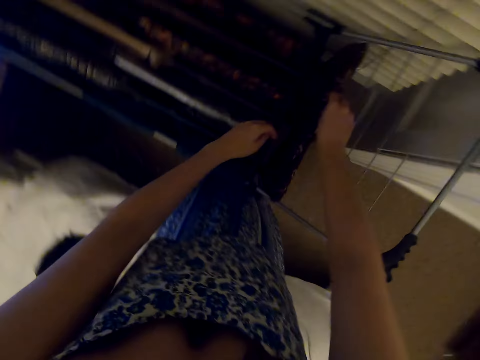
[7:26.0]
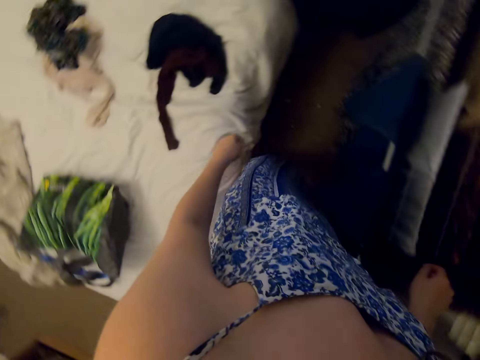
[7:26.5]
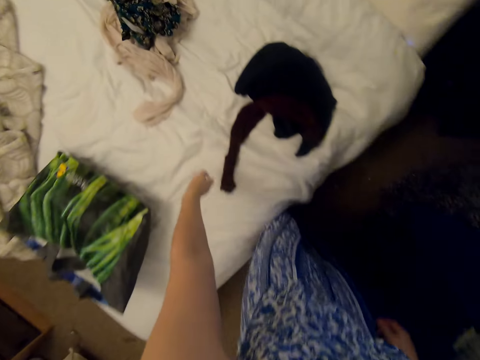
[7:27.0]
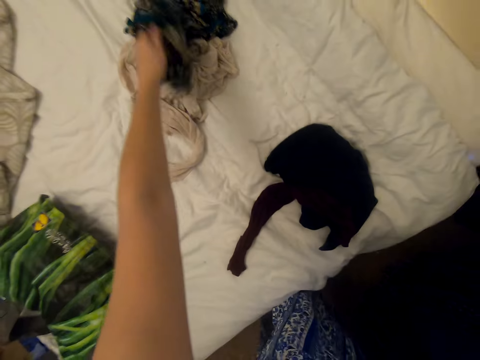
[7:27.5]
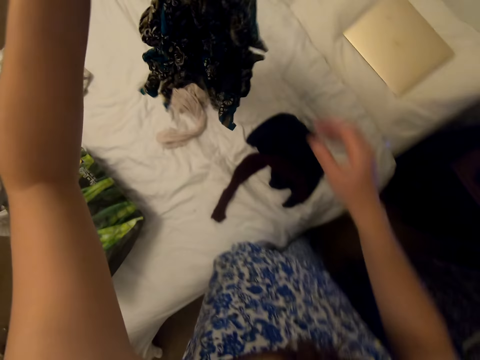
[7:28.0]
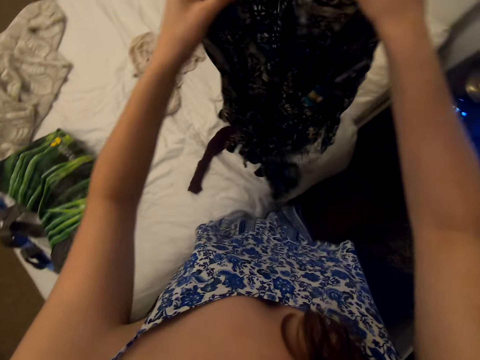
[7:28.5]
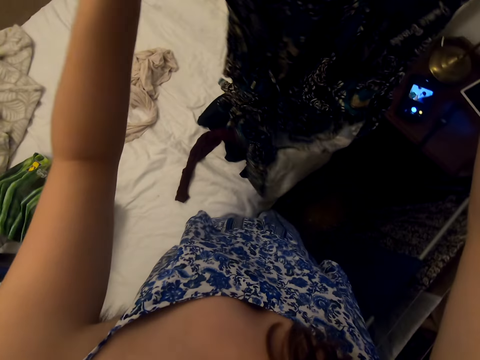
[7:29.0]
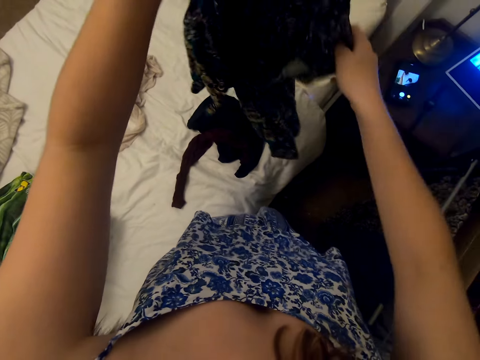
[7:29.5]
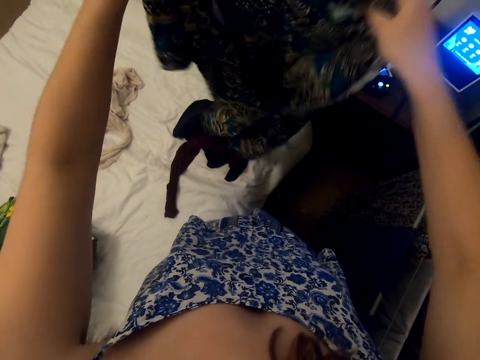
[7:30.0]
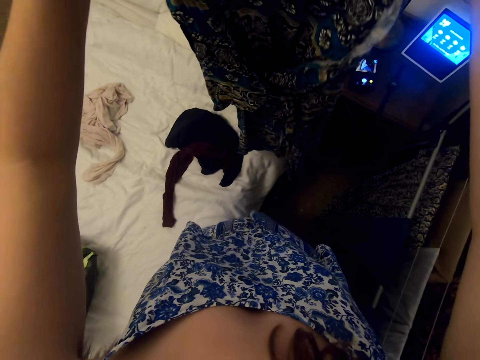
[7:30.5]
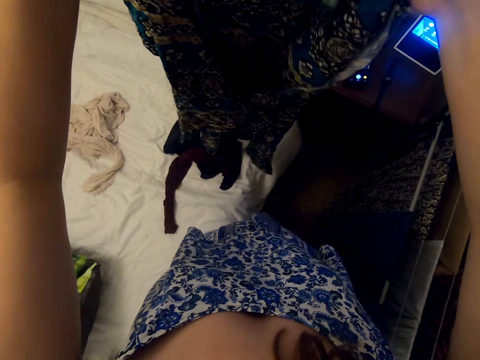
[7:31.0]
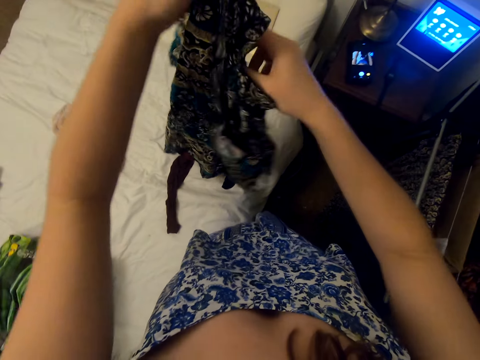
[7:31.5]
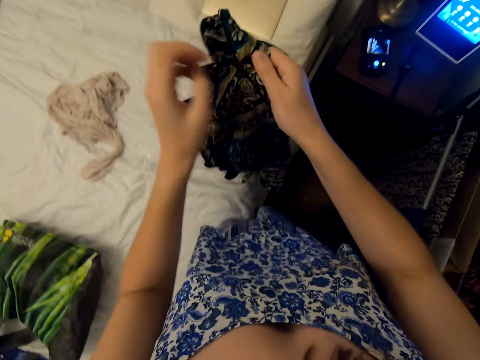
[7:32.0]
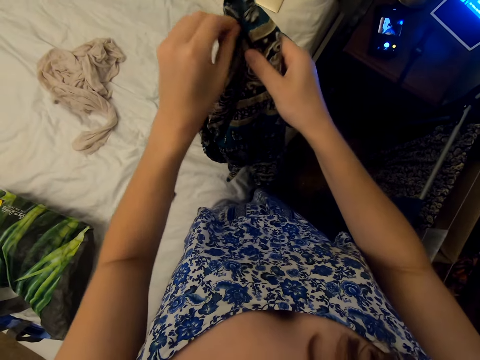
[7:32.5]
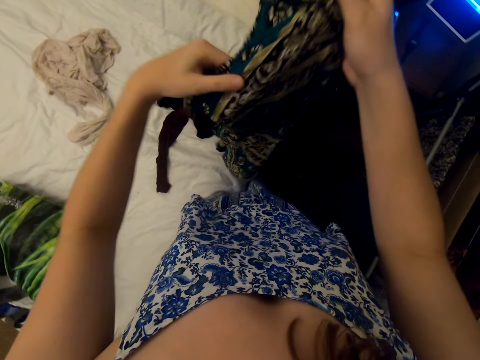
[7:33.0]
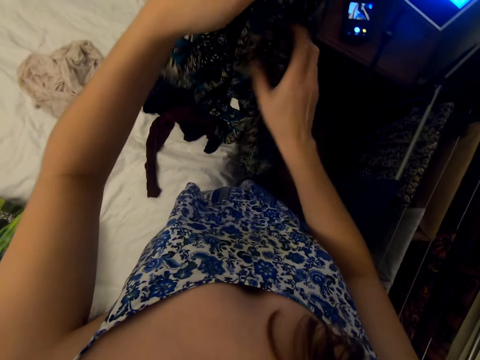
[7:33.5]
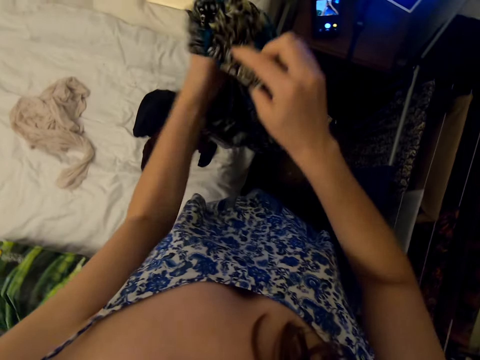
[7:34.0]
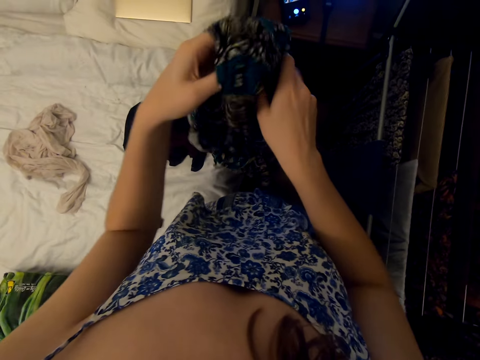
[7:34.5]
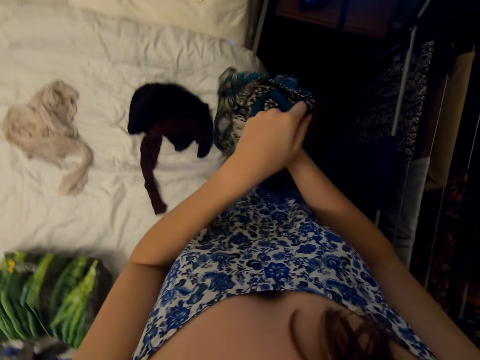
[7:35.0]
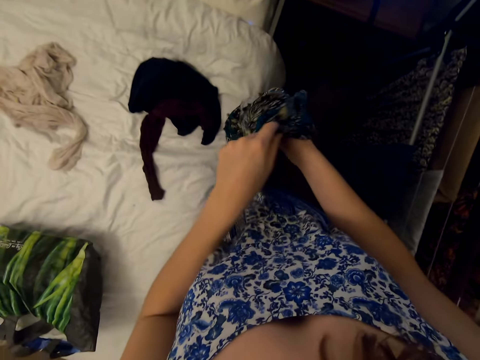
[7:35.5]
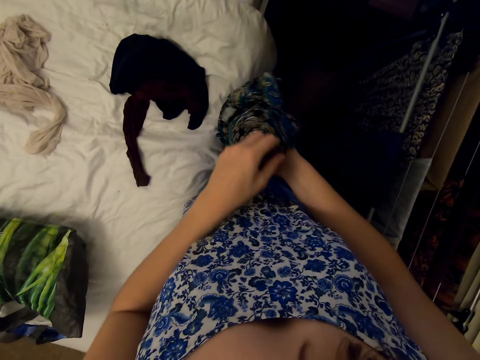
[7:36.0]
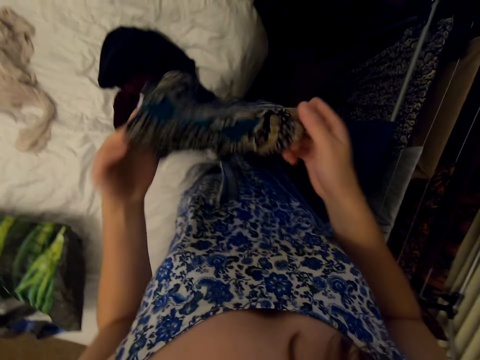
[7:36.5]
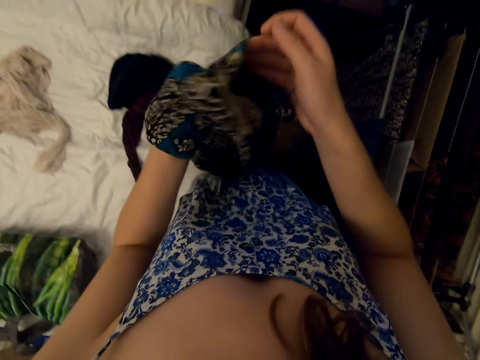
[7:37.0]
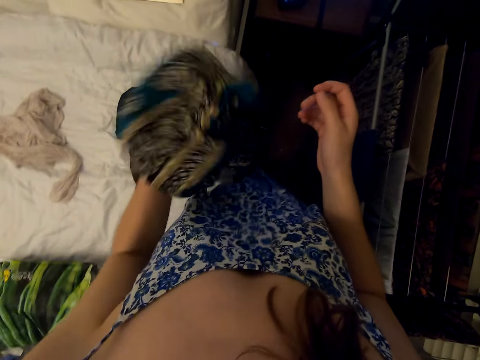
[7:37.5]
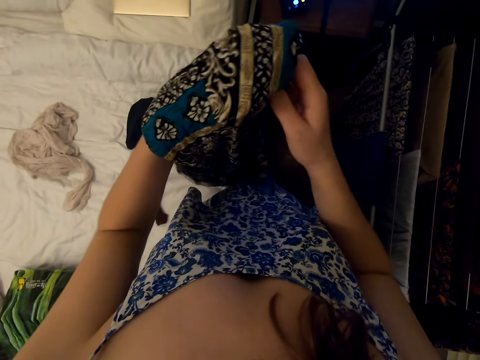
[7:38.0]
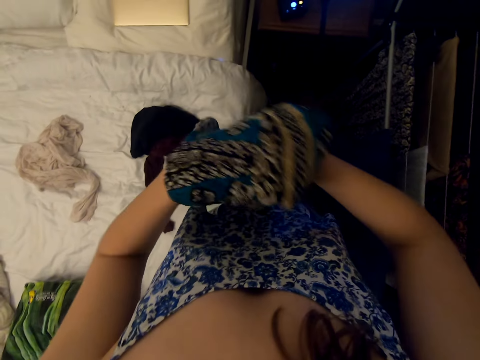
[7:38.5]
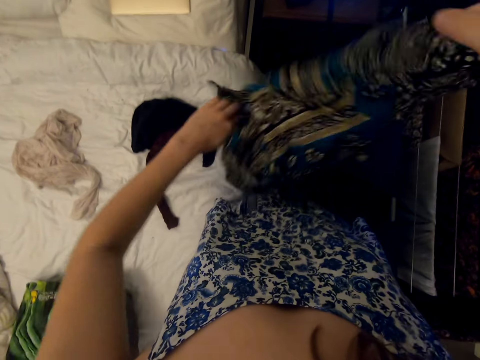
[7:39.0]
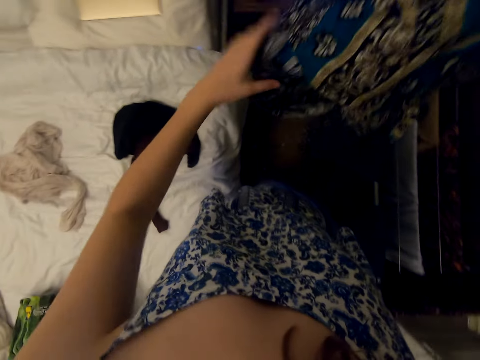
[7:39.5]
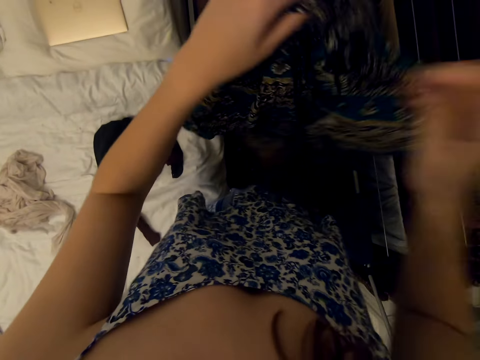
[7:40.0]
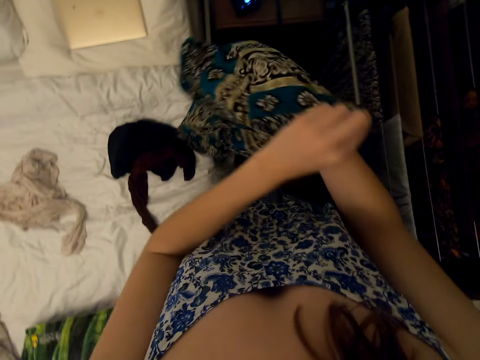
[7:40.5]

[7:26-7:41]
The camera wearer picks a dress from the bed.

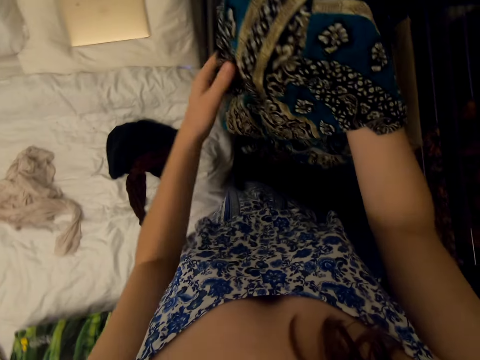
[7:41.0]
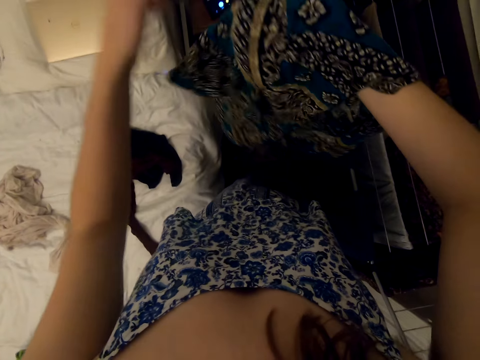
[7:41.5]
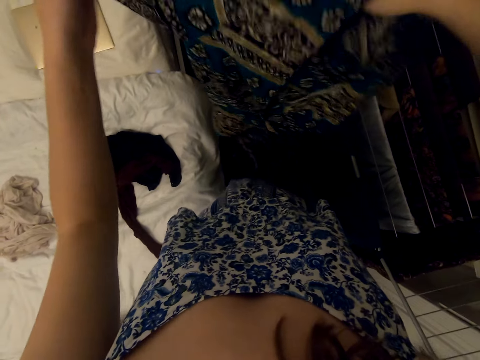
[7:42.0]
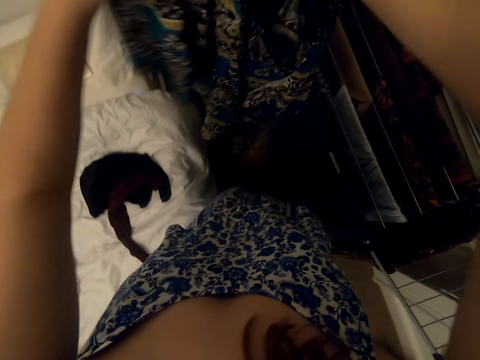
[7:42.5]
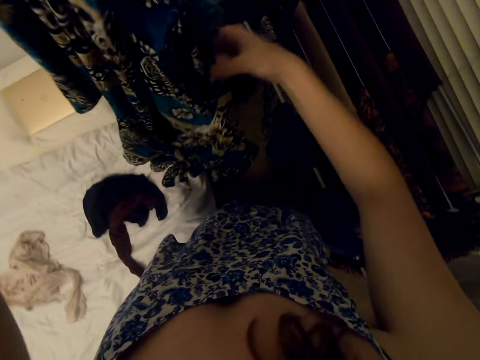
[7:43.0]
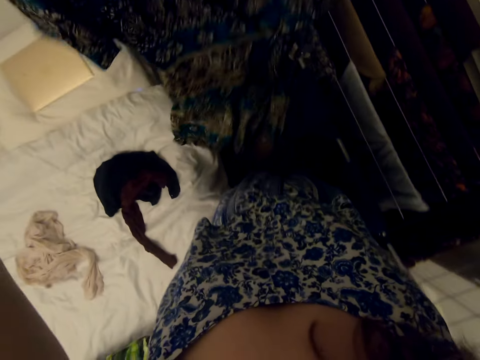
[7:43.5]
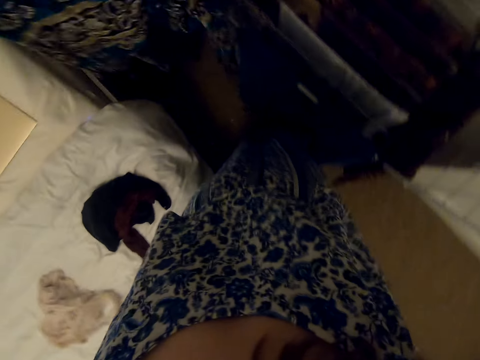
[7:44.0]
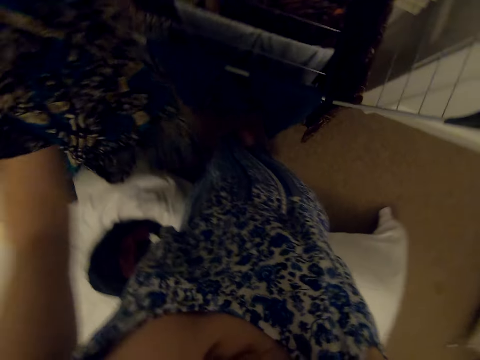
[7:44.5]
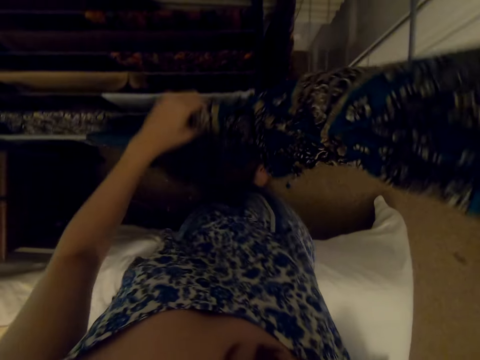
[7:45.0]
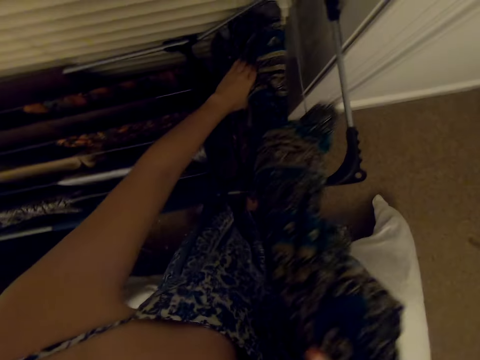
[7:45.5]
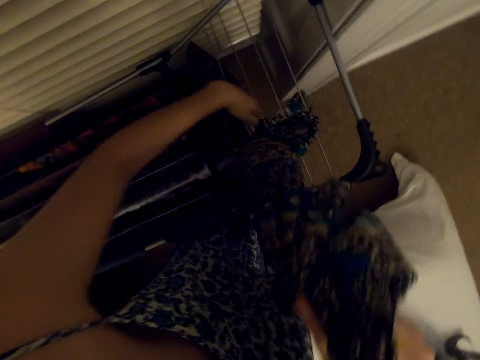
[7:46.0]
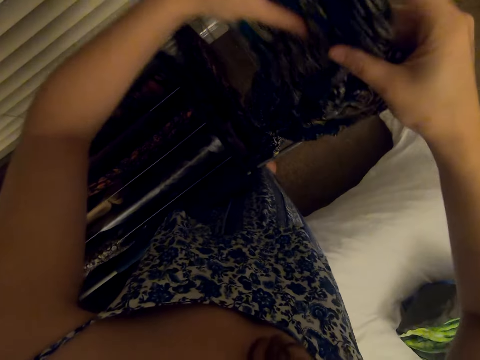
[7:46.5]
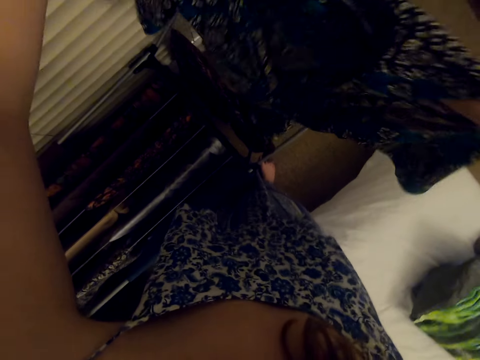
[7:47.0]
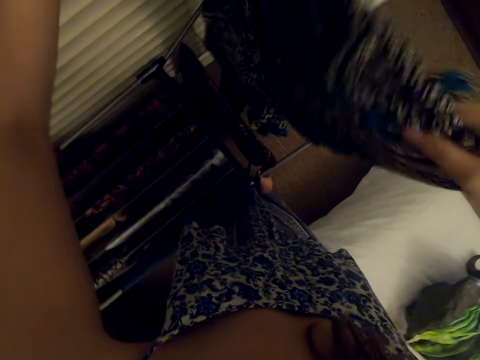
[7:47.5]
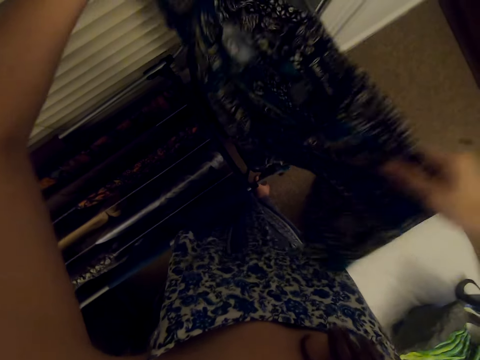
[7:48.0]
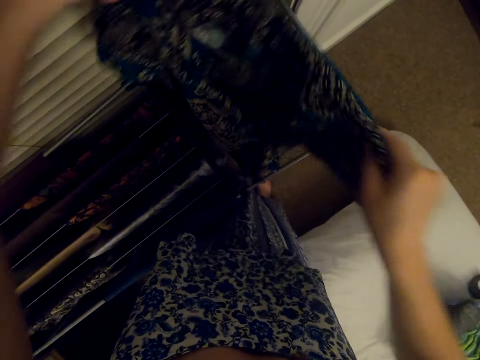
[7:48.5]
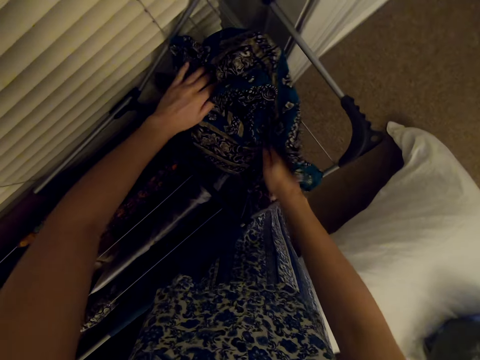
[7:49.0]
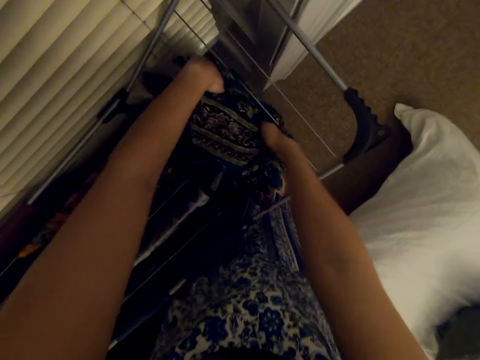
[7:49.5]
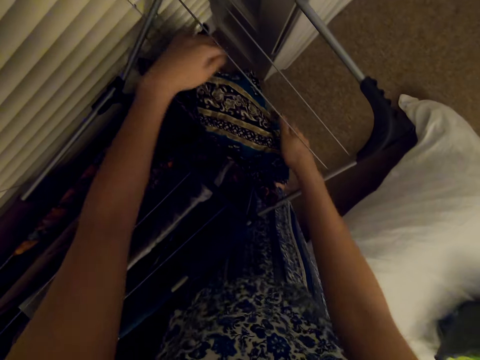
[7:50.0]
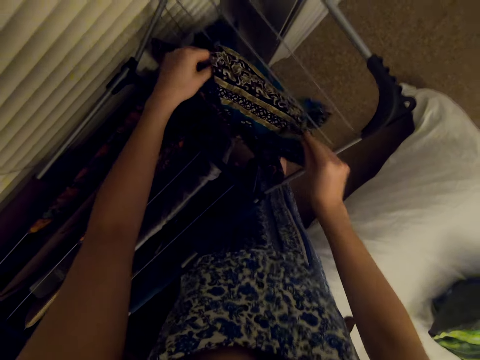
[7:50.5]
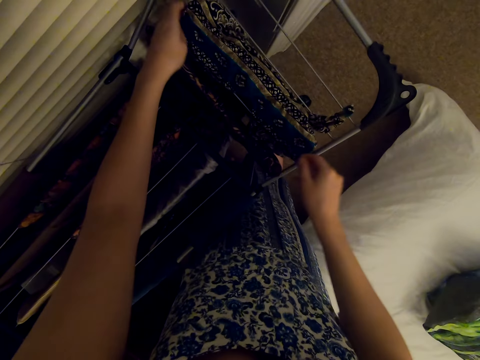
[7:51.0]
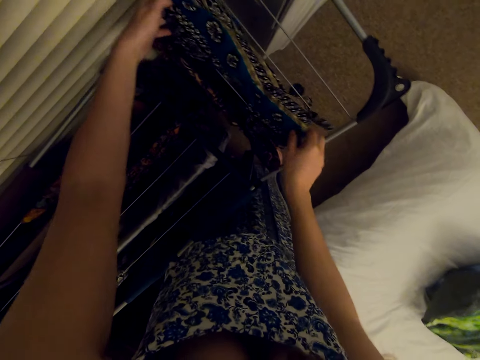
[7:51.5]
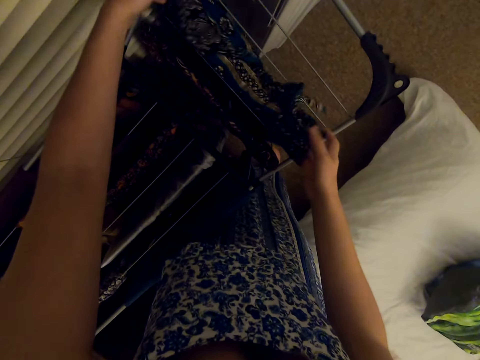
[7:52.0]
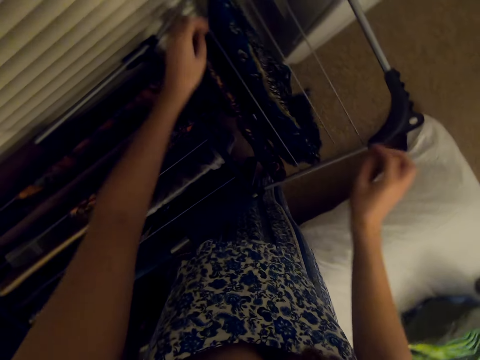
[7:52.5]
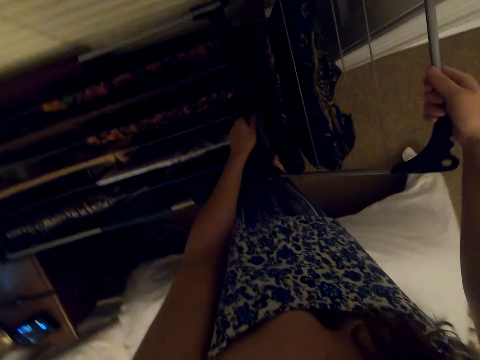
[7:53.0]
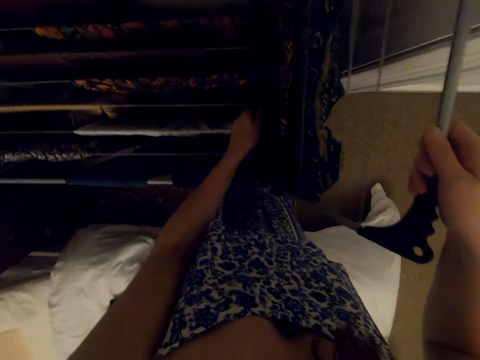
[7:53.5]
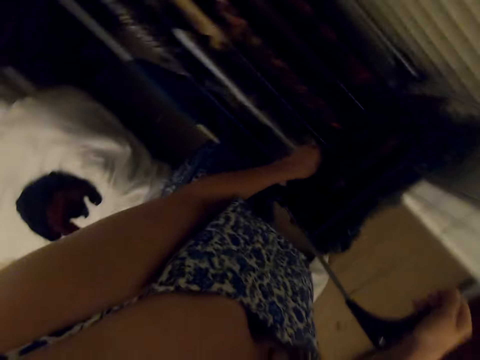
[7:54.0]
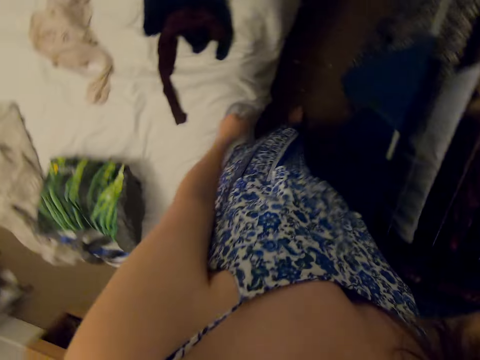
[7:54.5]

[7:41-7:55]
The camera wearer hangs the dress on the rack and moves the rack.
